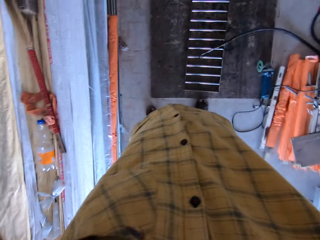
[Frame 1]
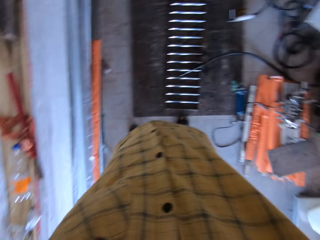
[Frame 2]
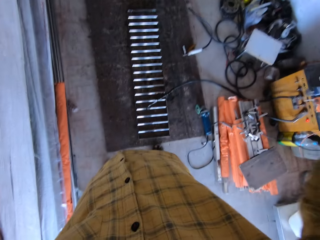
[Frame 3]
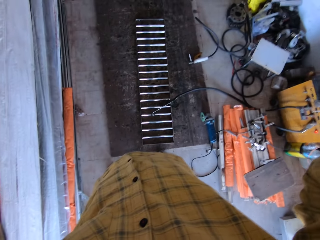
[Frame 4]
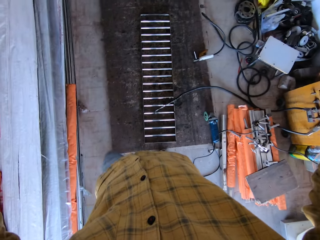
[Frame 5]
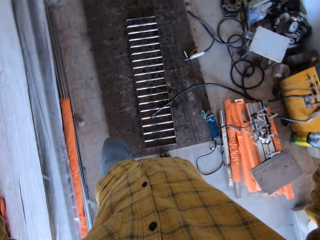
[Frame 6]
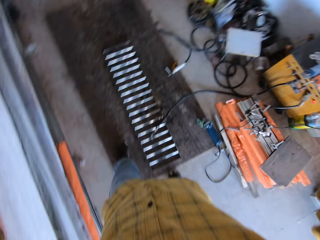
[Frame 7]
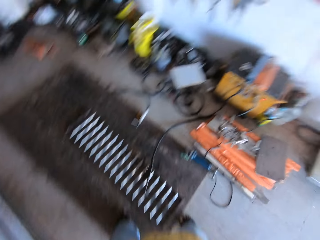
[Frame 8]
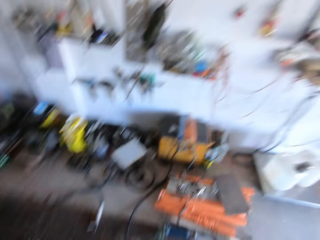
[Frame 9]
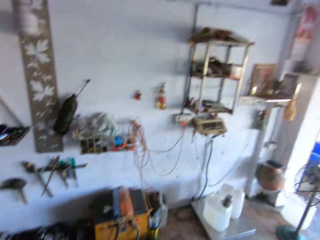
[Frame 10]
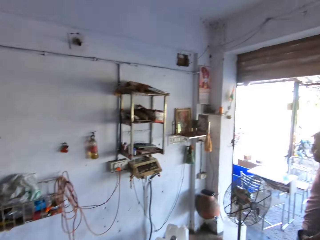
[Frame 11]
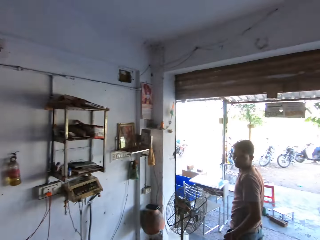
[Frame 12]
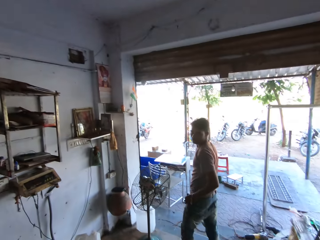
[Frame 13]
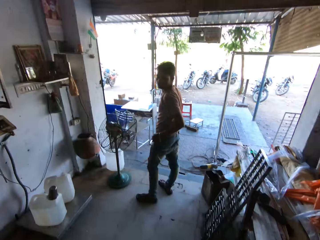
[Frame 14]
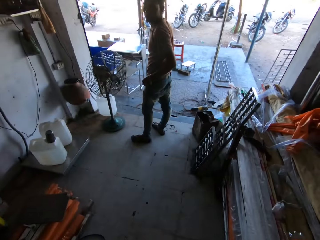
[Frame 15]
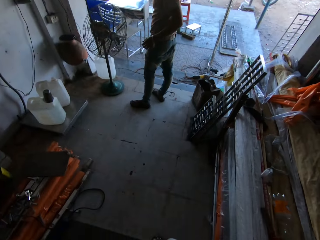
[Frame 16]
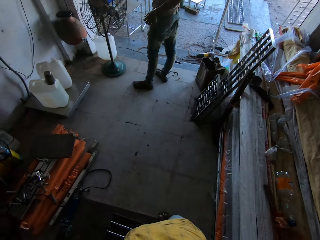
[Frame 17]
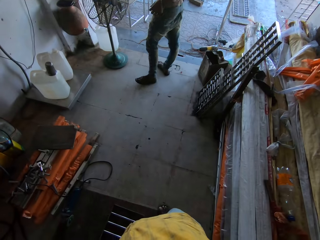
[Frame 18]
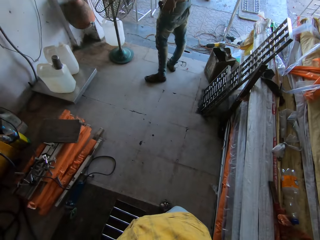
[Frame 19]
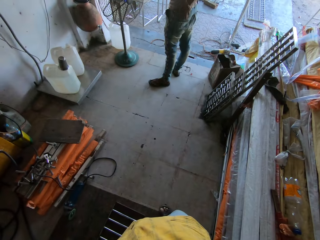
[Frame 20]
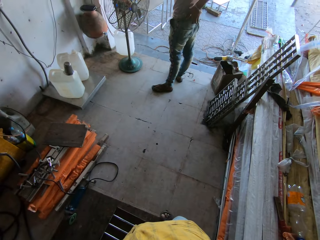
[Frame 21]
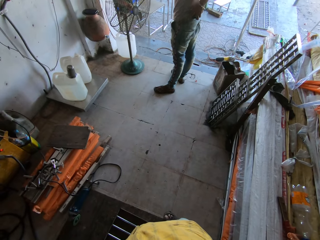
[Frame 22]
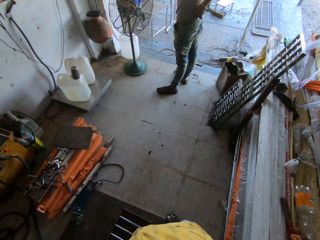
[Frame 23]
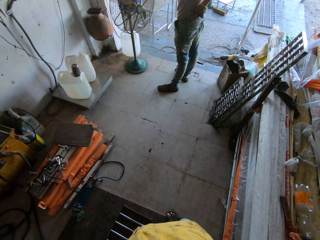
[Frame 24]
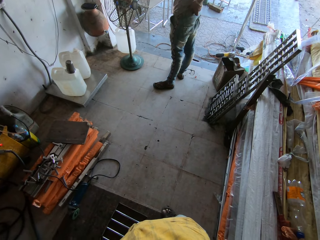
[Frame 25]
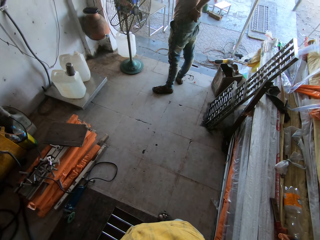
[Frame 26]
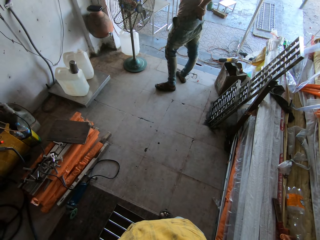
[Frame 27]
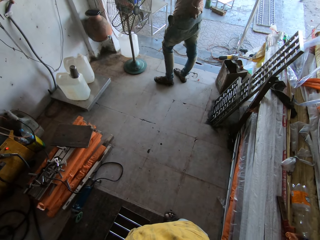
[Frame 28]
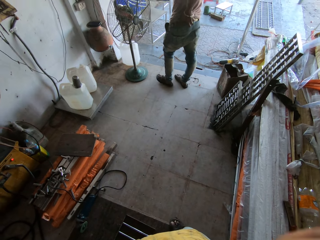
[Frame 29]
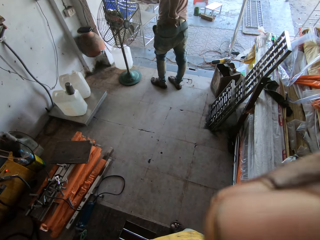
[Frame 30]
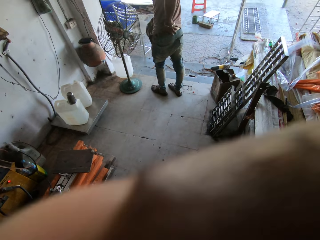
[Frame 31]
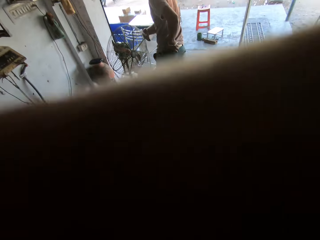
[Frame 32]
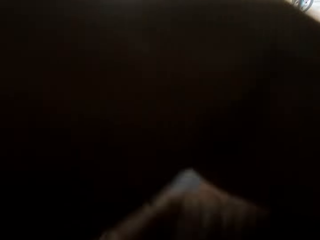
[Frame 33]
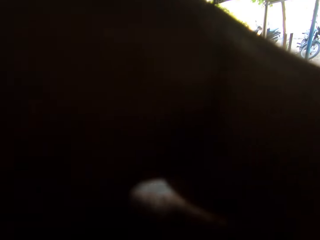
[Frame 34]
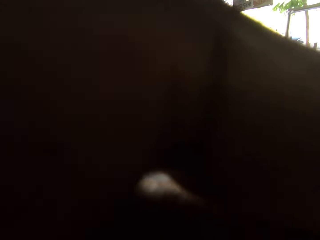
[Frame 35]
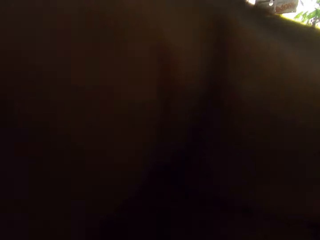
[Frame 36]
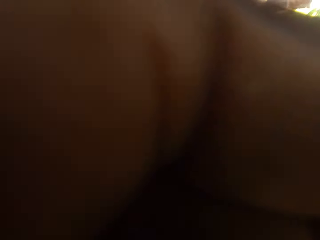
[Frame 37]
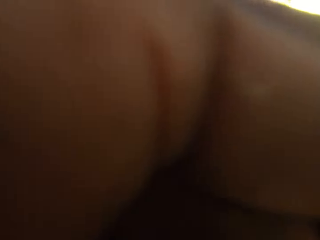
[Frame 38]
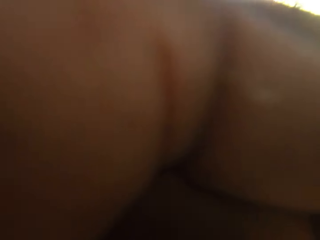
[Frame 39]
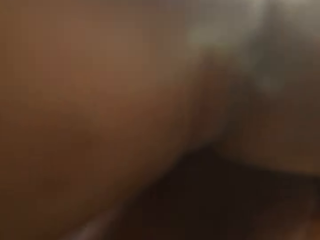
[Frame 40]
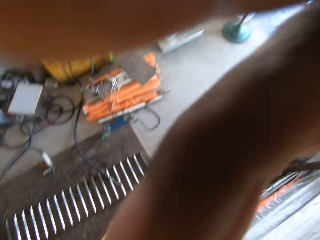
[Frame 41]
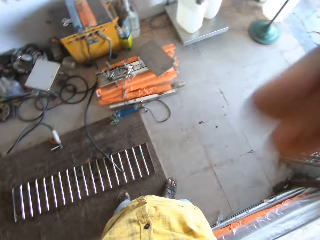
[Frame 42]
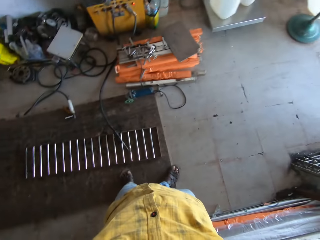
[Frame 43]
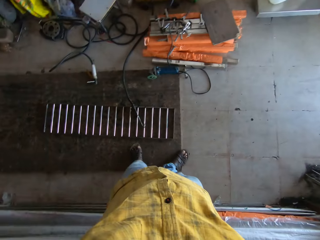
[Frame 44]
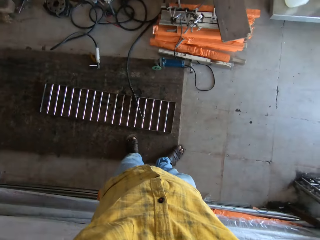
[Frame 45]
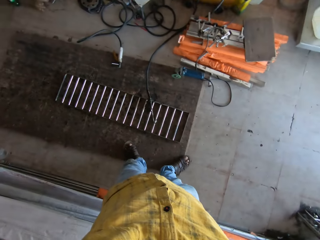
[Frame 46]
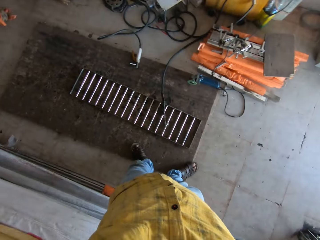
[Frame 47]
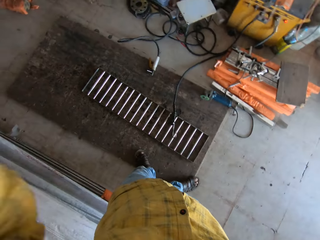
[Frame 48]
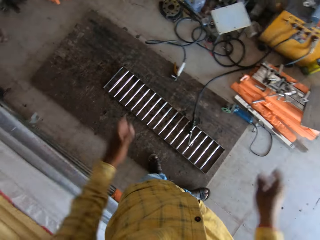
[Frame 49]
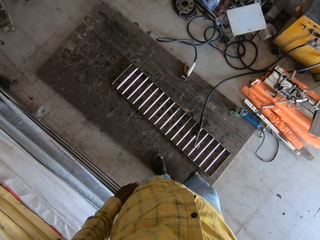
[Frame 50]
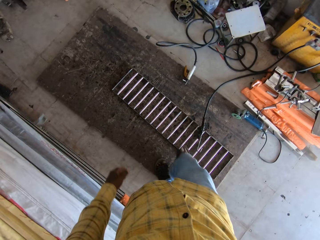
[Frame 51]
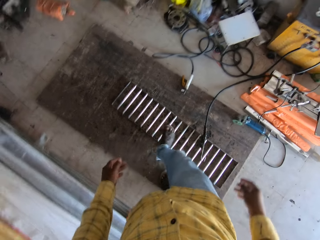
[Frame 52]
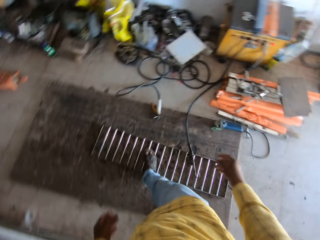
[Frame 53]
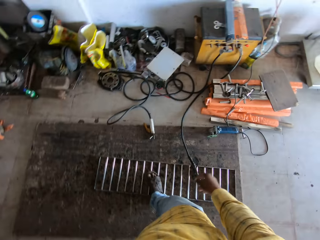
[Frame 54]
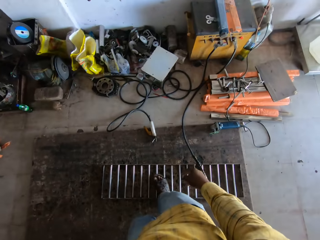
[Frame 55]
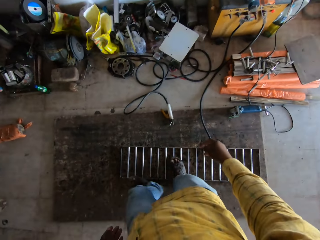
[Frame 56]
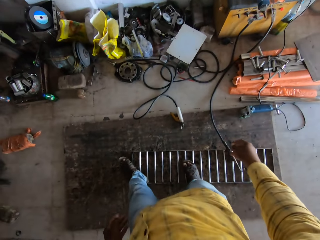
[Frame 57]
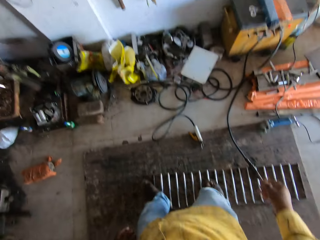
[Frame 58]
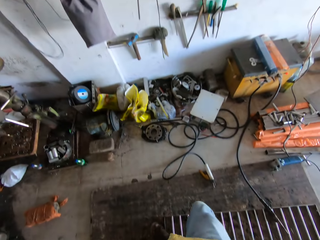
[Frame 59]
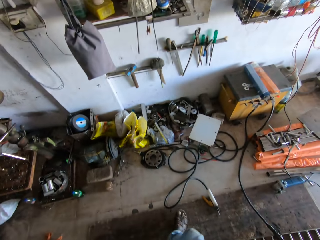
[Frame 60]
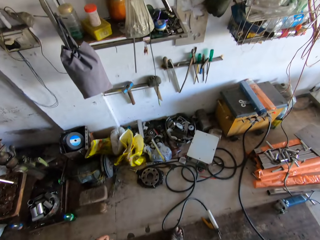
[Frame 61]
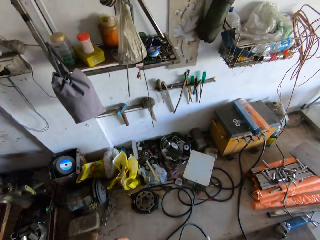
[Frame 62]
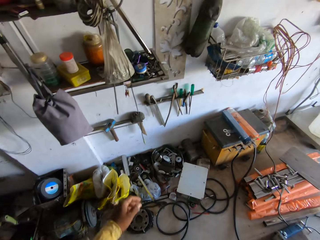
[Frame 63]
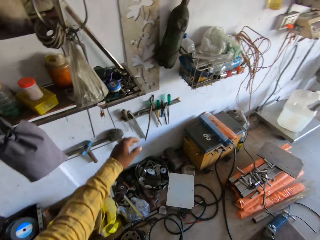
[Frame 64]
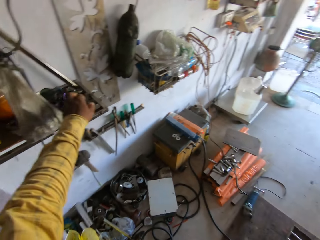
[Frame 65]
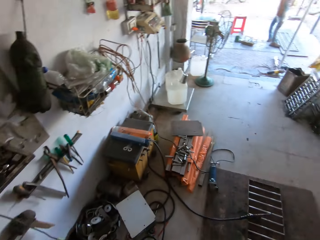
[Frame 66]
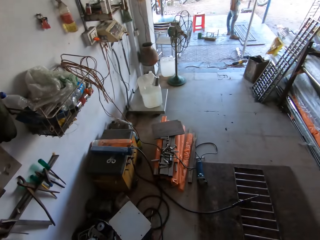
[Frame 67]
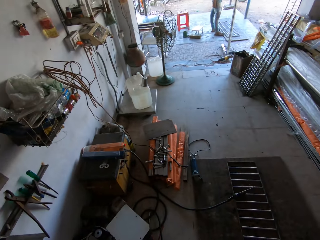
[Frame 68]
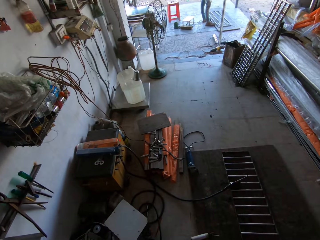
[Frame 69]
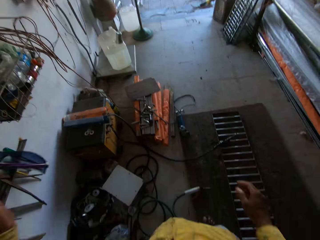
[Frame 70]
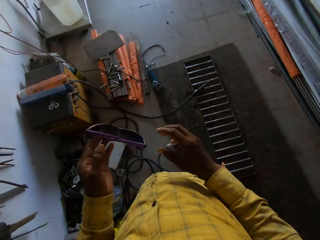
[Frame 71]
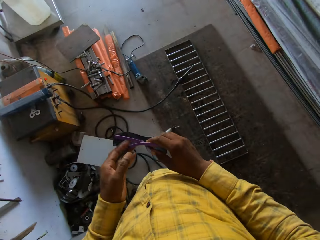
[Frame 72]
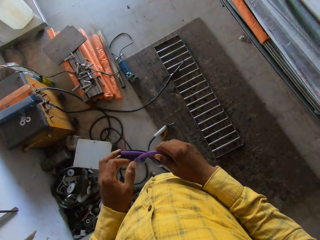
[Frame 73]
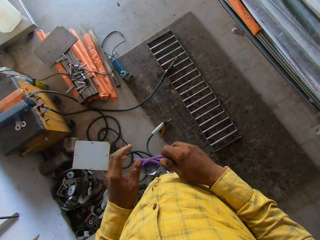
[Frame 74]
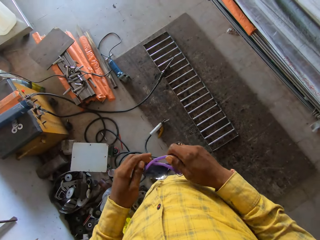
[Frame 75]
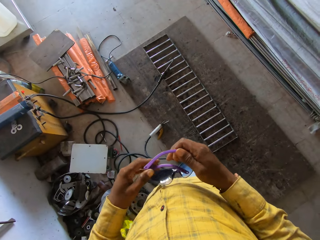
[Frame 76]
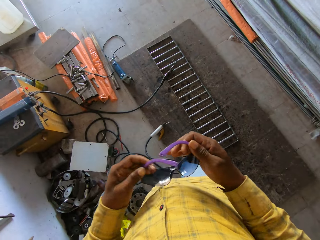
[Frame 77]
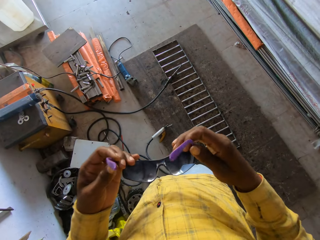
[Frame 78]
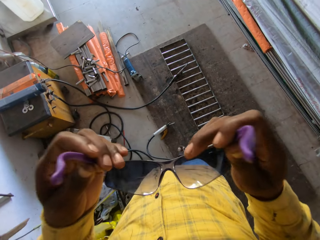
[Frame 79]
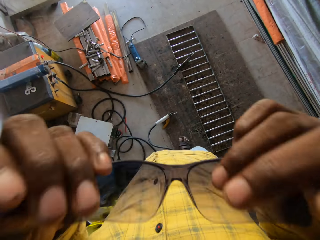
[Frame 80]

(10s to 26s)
The camera wearer interacts with a person. They look around. The person stands at a workshop's entrance. The camera wearer adjusts the camera. They walk around a metal grill. They pick up the sunglasses. They put on goggles.

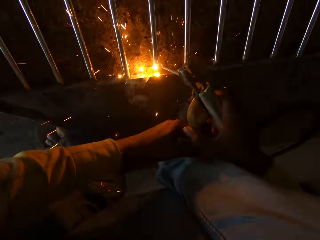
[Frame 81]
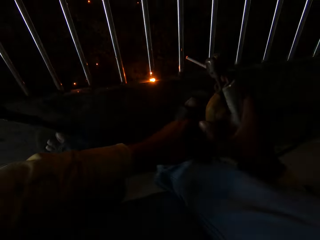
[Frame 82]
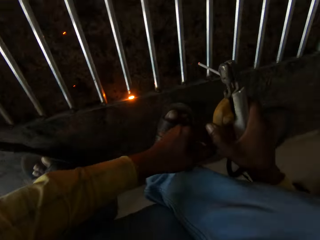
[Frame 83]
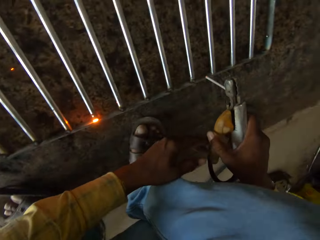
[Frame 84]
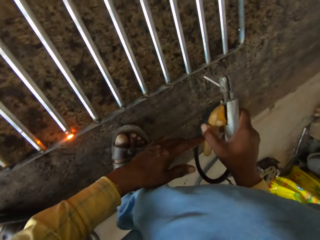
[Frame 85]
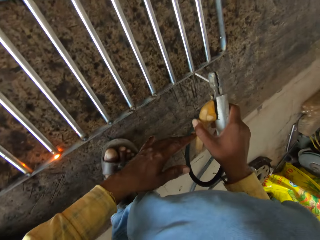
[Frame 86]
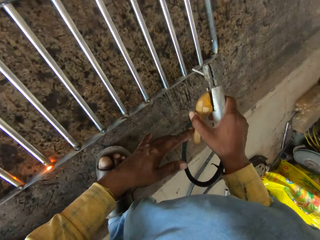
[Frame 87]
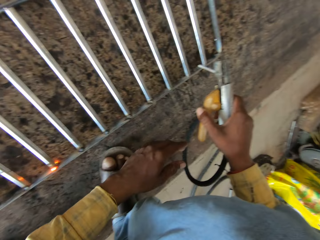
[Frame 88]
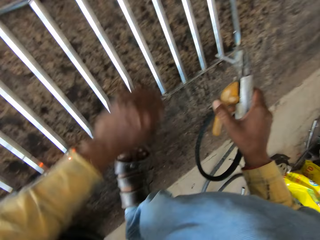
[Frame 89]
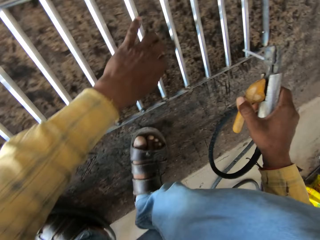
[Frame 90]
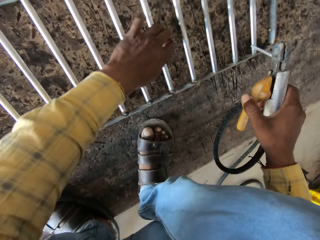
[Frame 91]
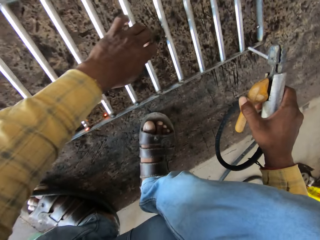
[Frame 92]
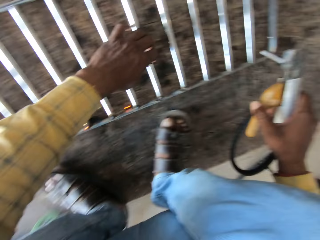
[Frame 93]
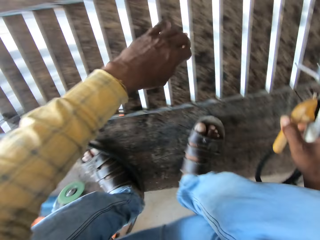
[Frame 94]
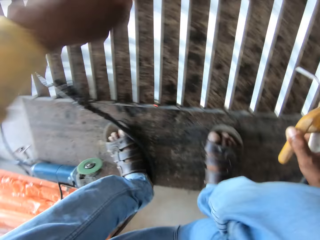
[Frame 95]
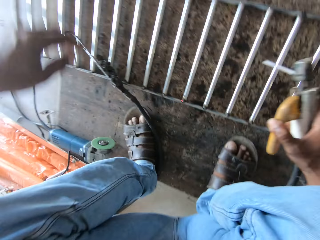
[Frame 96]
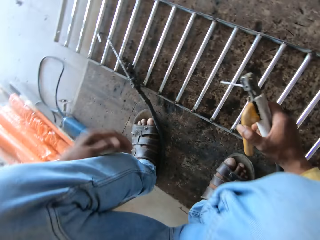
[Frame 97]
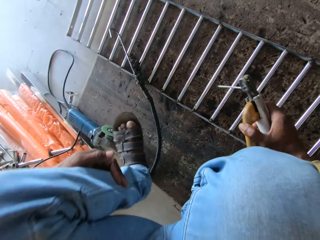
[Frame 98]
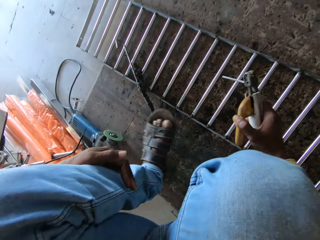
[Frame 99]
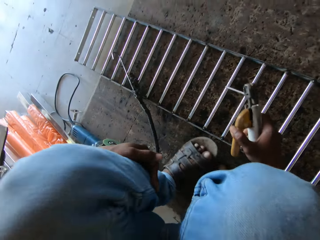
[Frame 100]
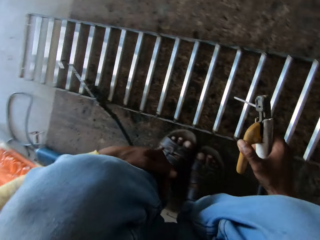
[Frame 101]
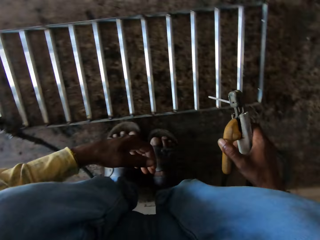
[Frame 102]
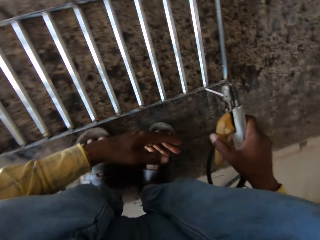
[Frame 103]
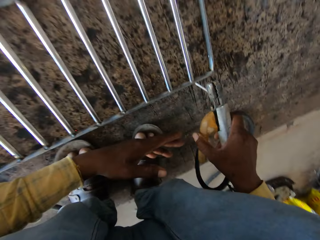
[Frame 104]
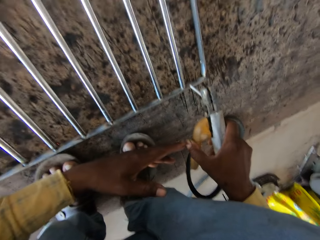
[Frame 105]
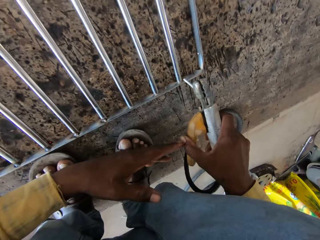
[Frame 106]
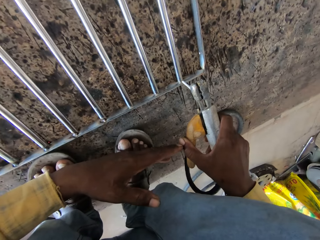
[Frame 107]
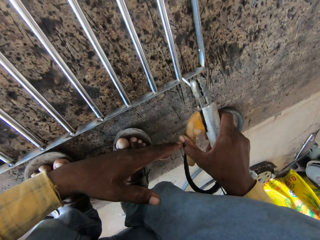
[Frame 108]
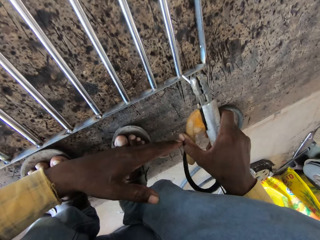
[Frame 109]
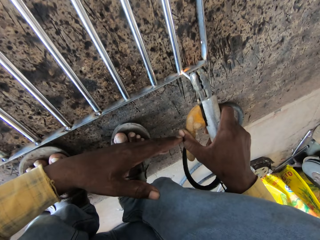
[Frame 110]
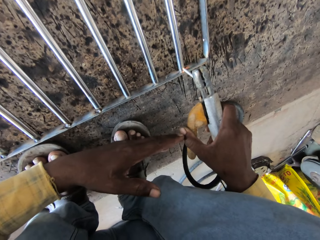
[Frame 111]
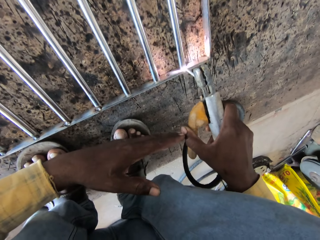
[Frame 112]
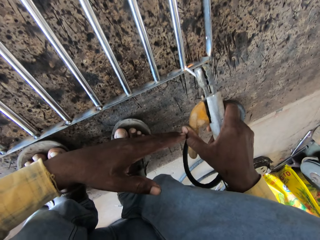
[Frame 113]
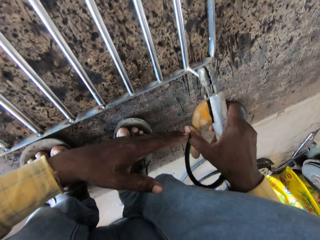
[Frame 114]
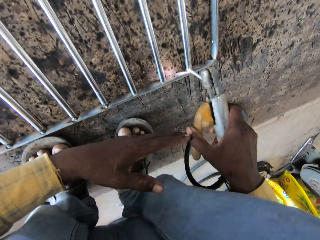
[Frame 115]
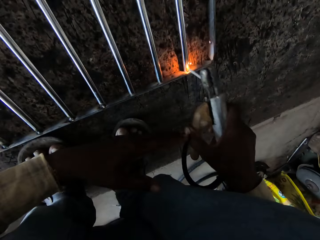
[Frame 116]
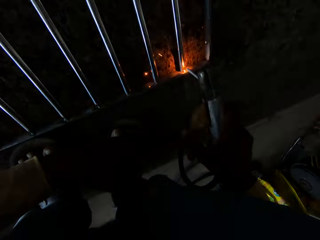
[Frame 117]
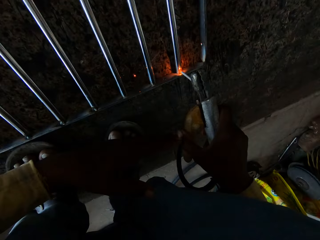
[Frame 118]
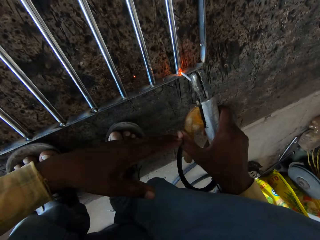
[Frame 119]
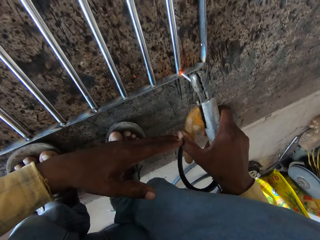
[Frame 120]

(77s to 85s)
The camera wearer slightly pulls a metal grill to the right with his left hand. He welds the metal grill.
